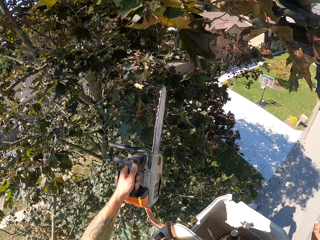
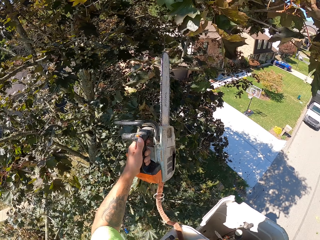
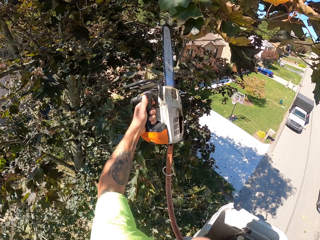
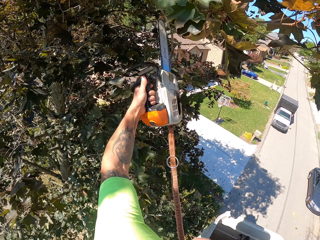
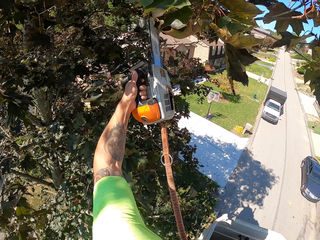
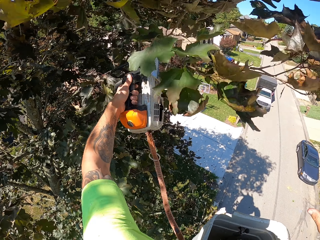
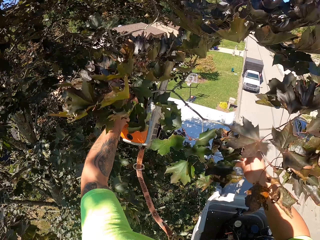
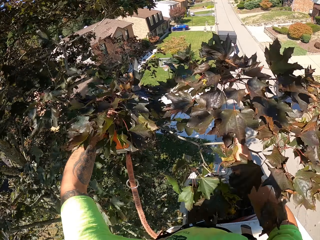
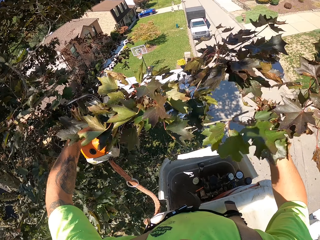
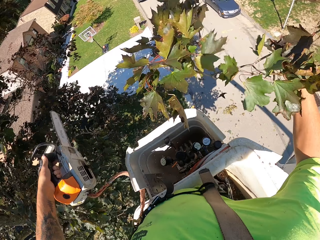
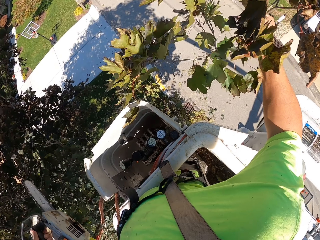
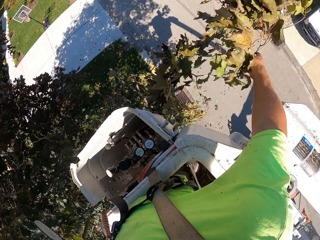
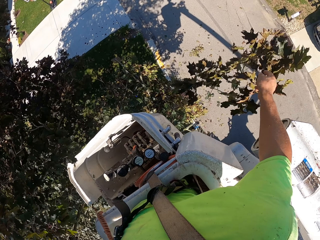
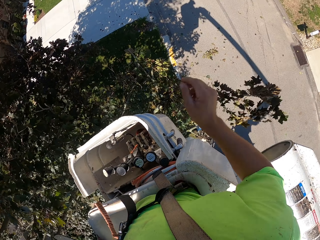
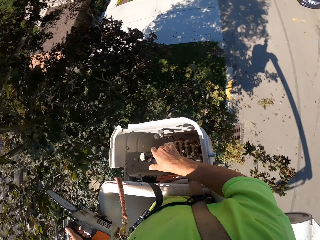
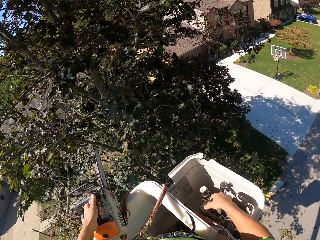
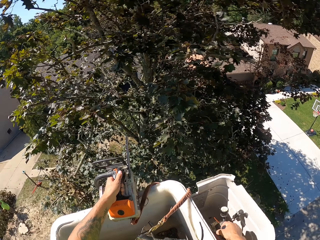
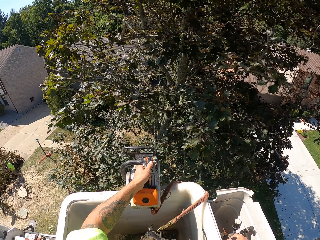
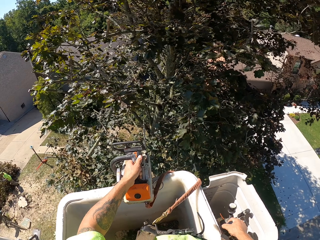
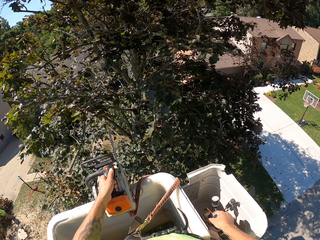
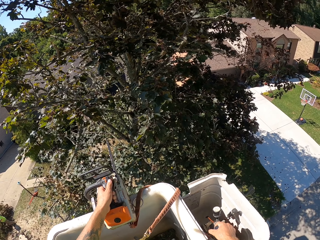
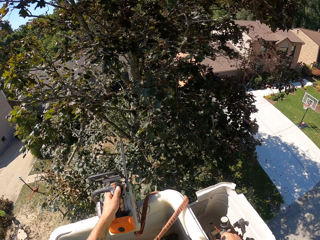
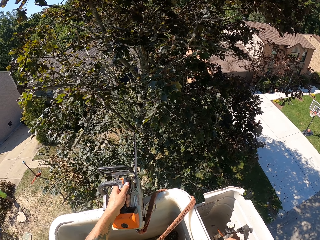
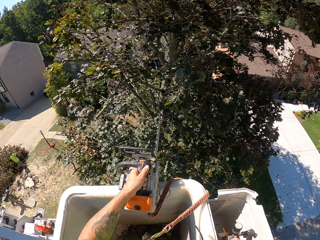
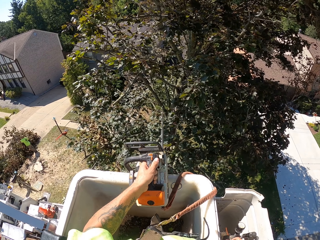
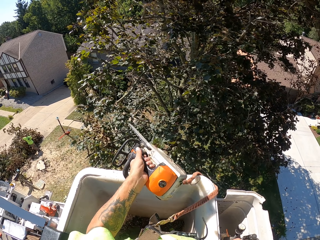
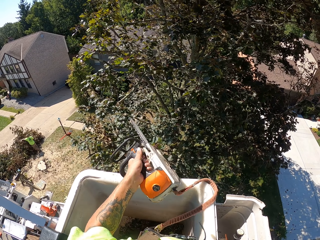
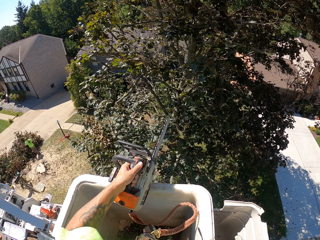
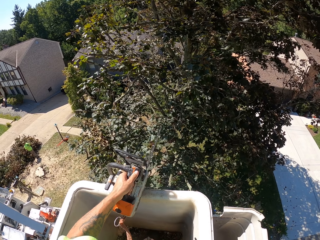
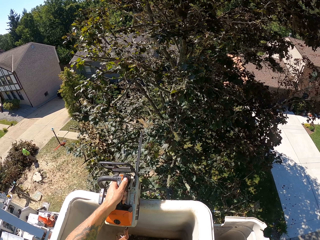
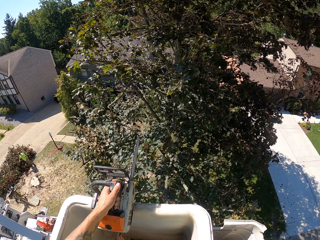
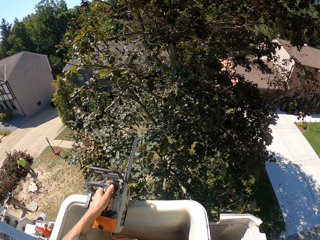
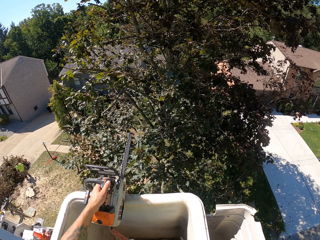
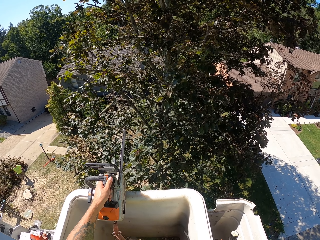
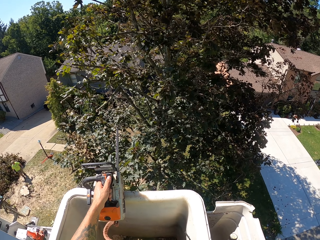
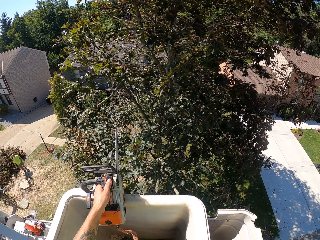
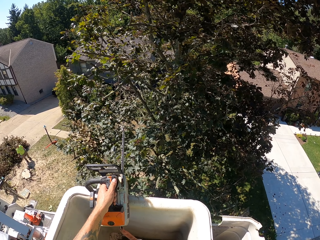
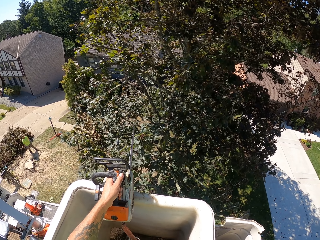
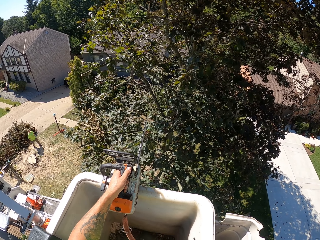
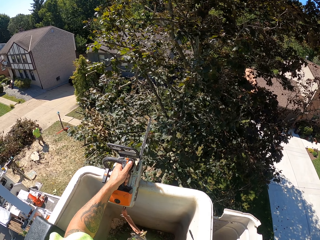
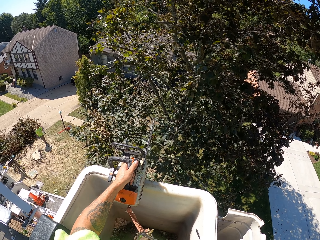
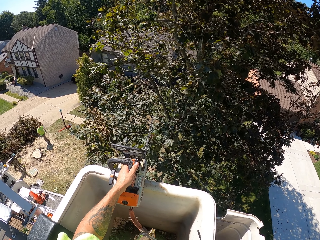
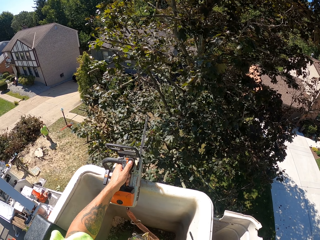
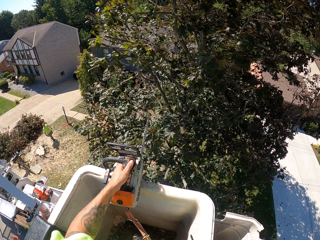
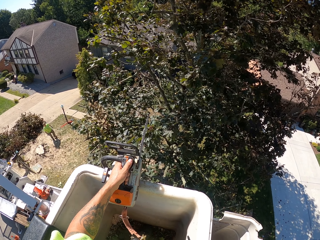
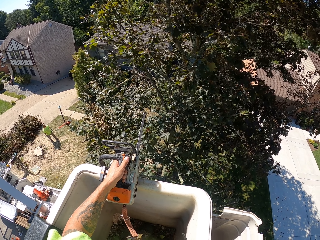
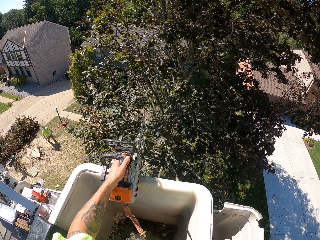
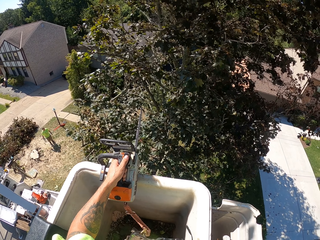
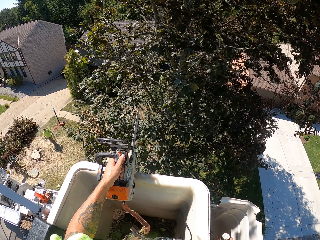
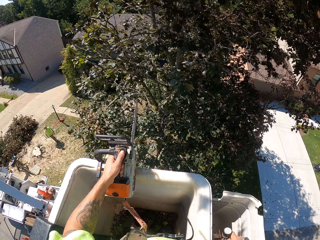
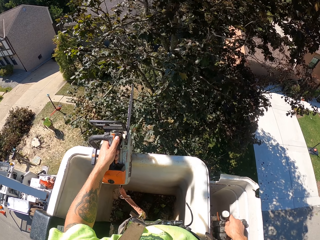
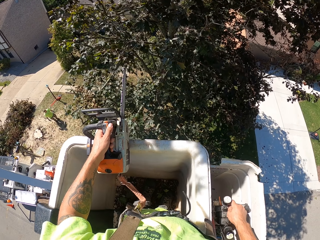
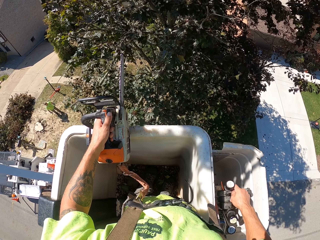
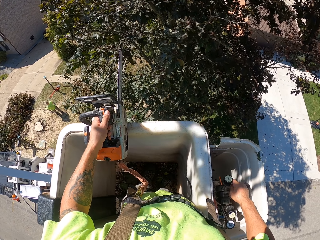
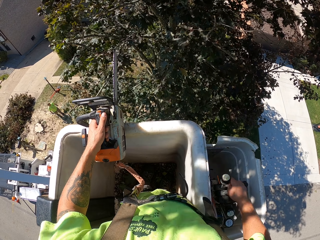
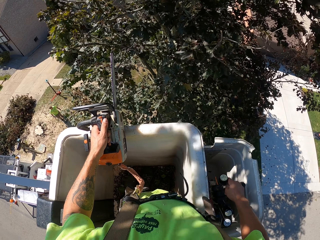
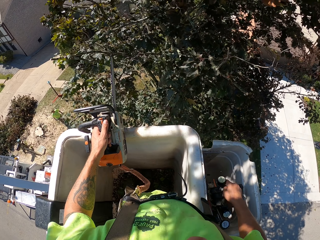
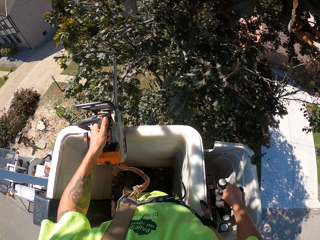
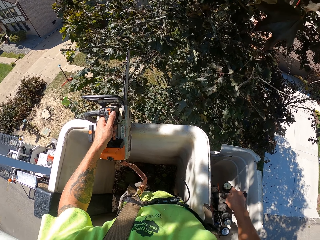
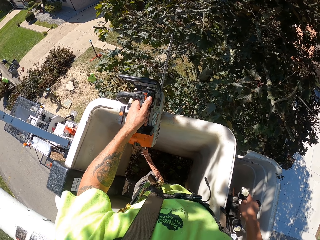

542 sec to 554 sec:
The camera wearer grabs the tree branch in the air with his right hand. He drops the tree branch on the floor with his right hand. He operates the control sticks of the boom lift with his right hand.

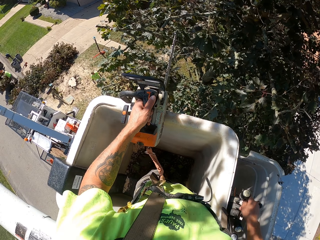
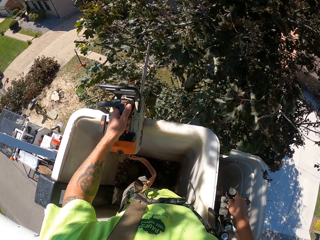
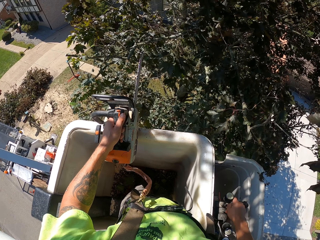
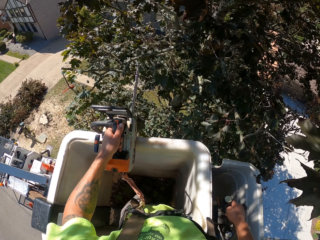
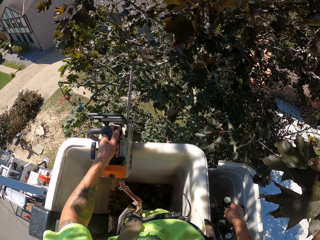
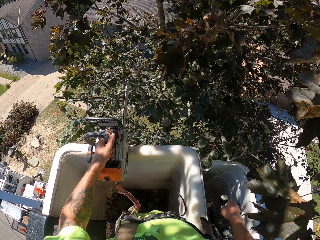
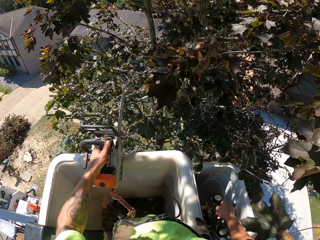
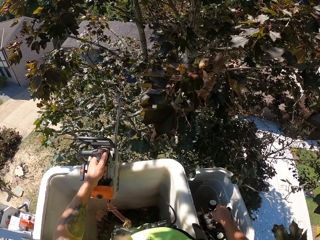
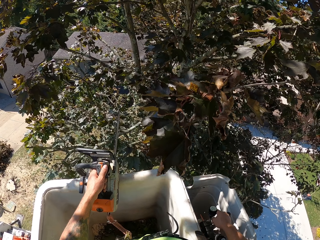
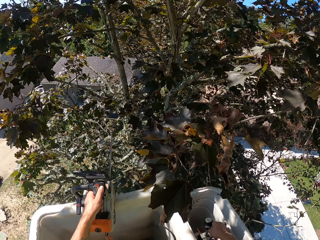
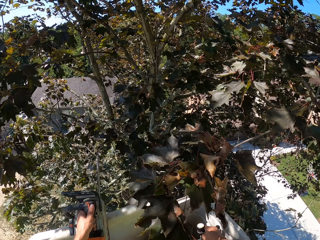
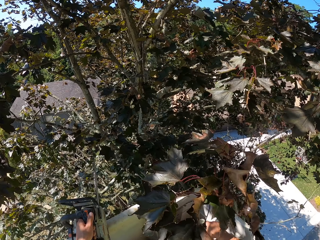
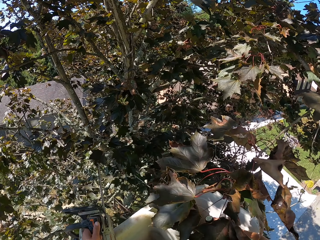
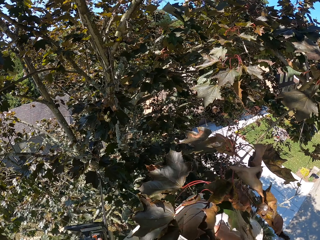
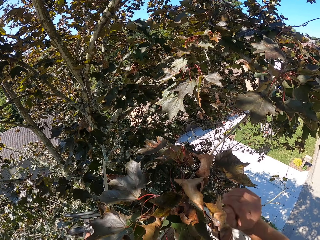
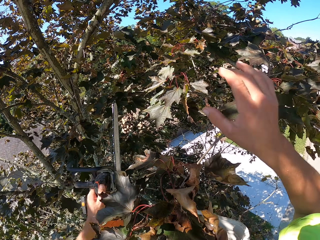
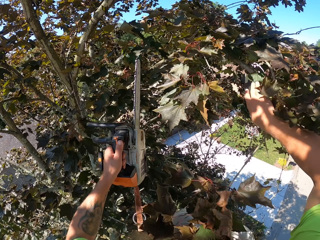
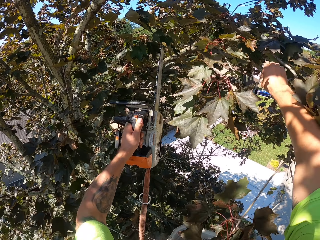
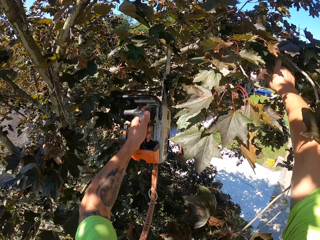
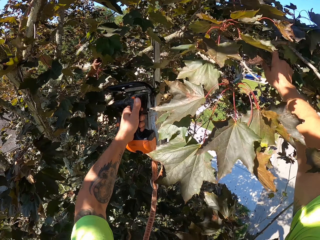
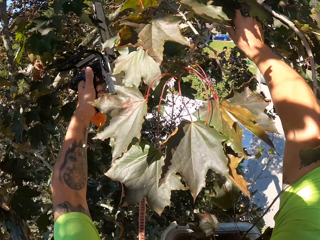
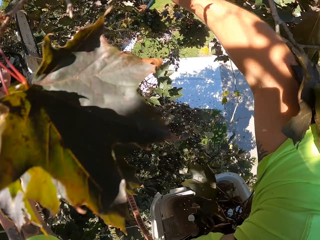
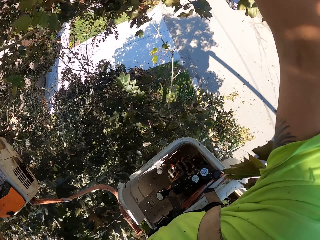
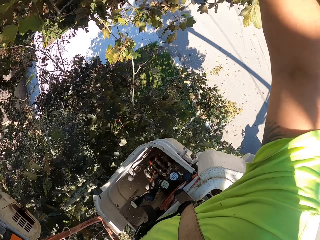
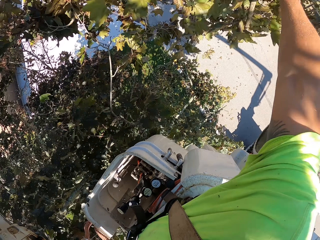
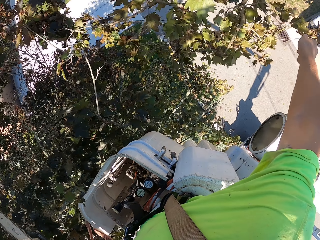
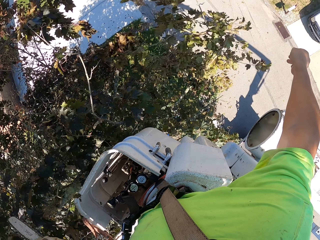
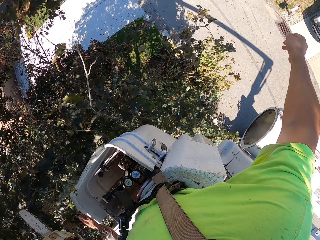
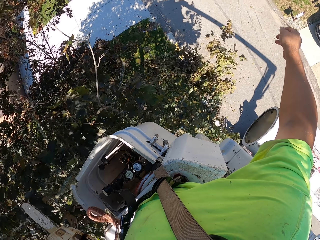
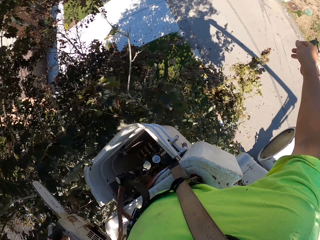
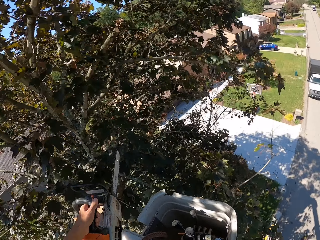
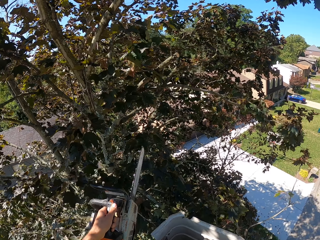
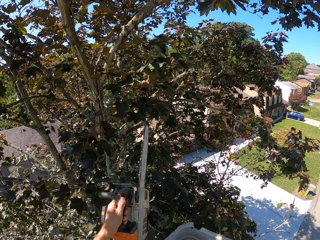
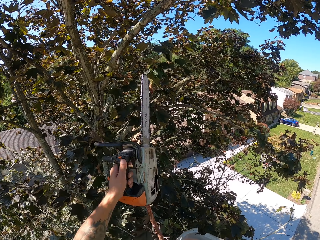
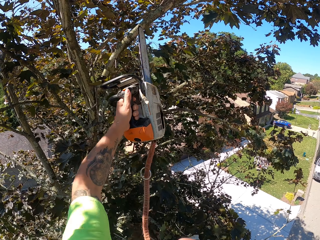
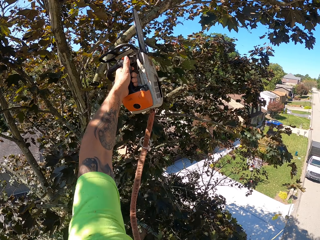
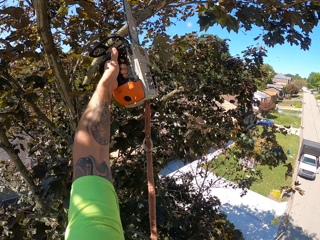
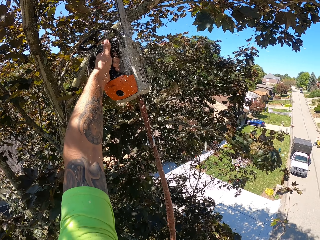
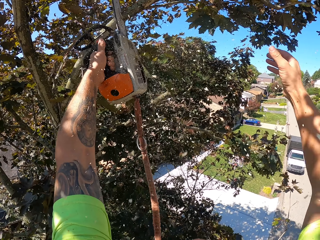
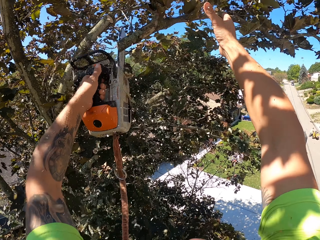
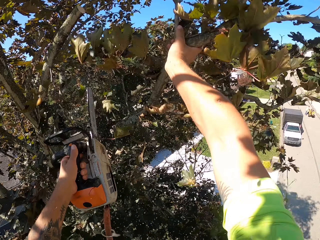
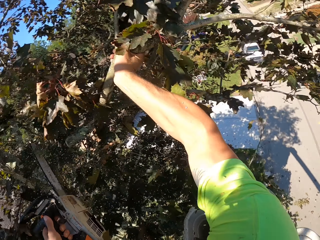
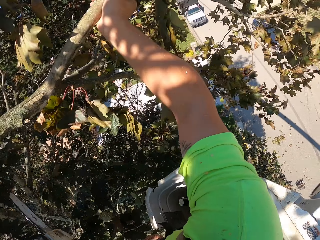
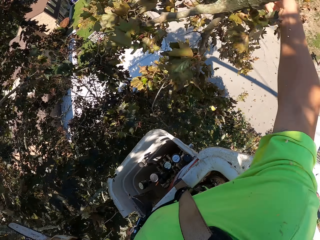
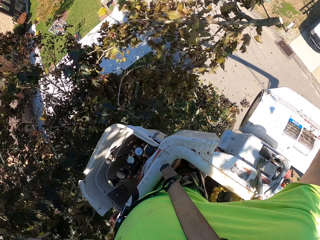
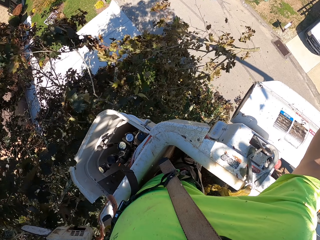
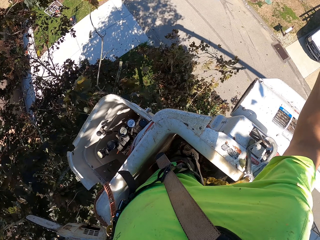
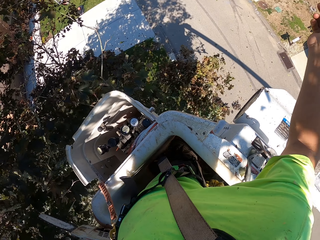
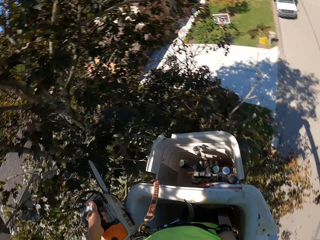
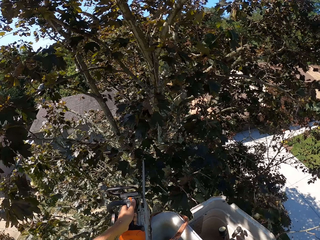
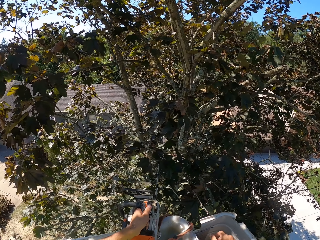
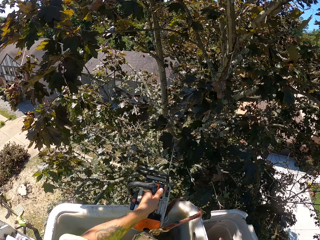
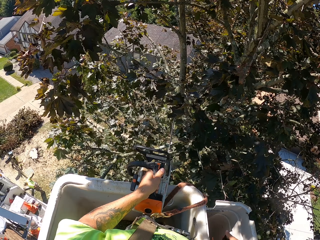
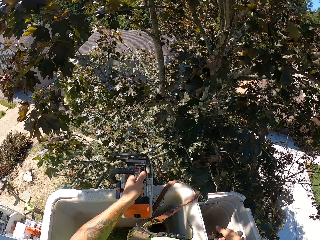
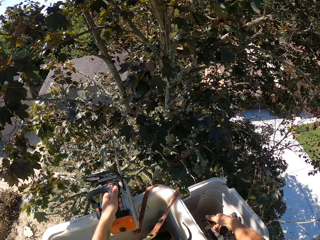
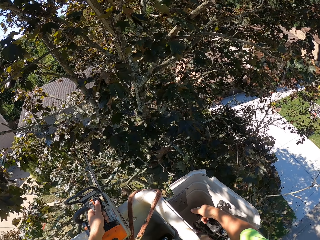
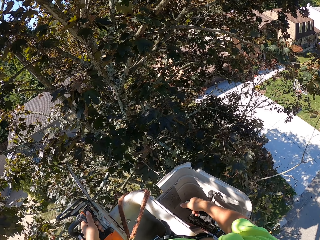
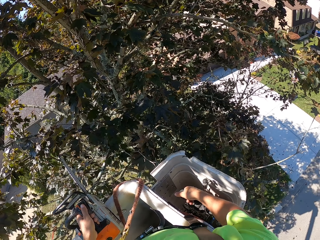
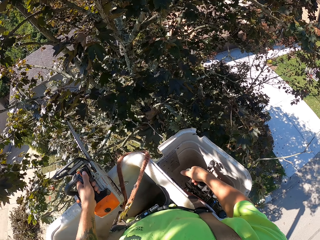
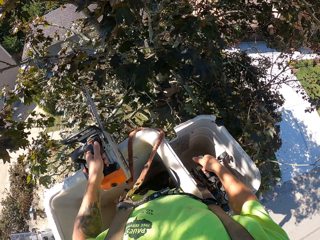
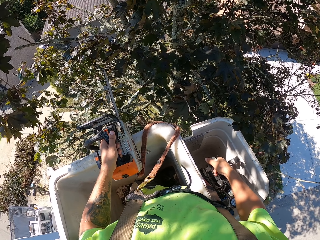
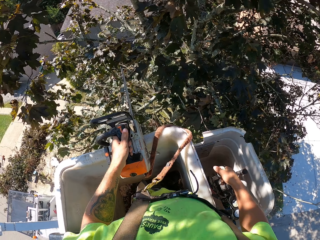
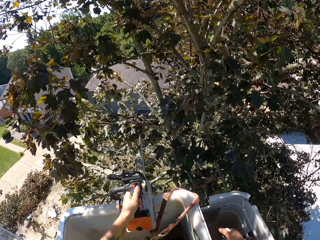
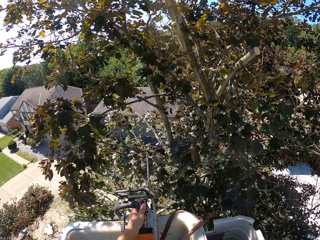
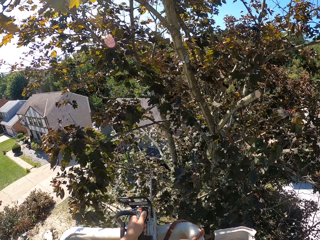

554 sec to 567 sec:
The camera wearer moves up in a crane. He cuts a branch with the chainsaw in his left hand. He holds the branch with his right hand. He throws the branch on the ground with his right hand. He cuts a branch with the chainsaw in his left hand. He throws the branch on the ground with his right hand. He catches the branch. He places the chainsaw on the boom lift with his left hand. He operates the hydraulic control with his right hand.
